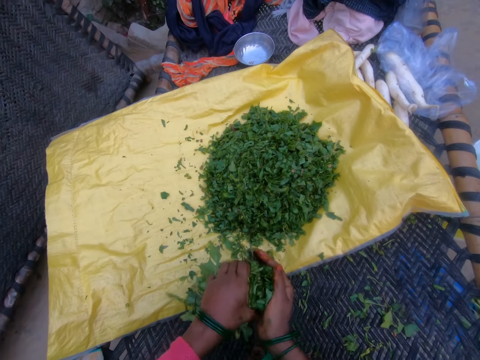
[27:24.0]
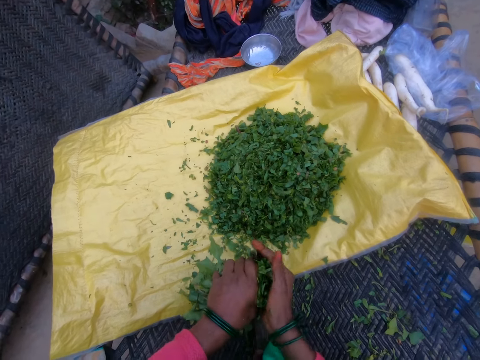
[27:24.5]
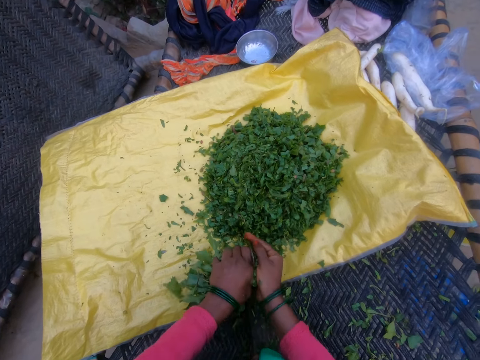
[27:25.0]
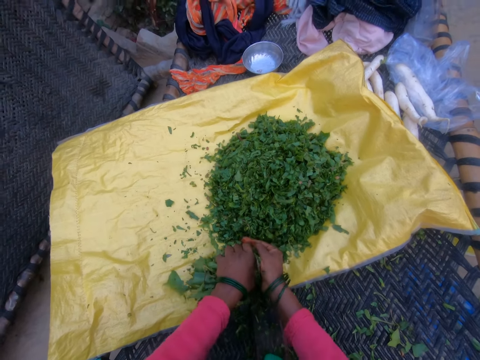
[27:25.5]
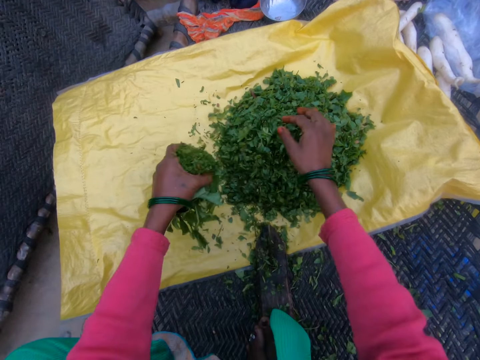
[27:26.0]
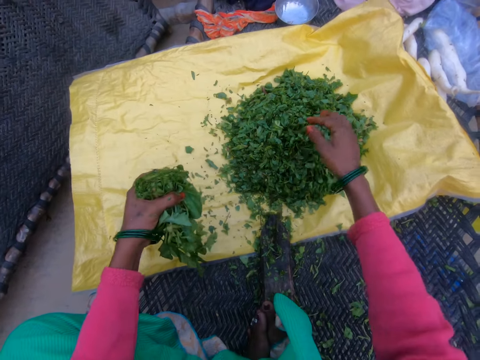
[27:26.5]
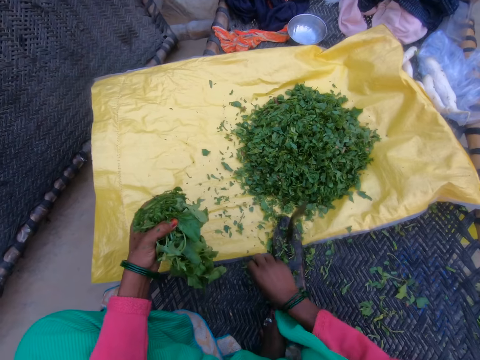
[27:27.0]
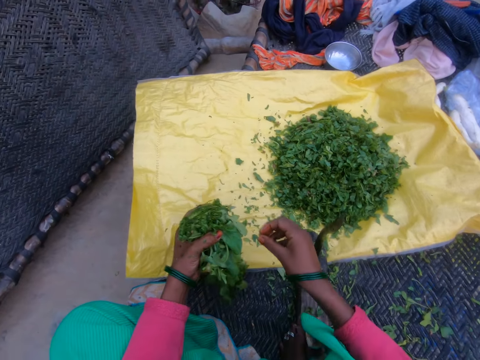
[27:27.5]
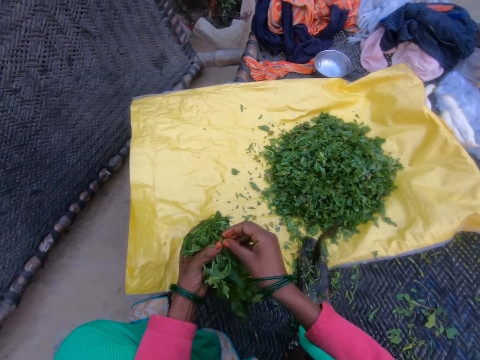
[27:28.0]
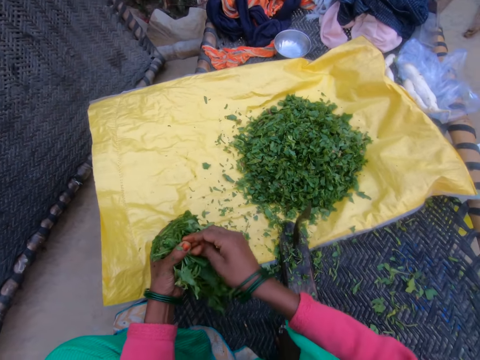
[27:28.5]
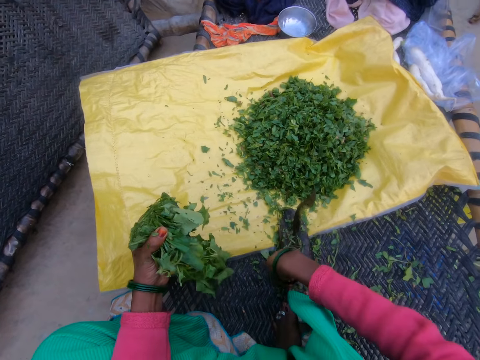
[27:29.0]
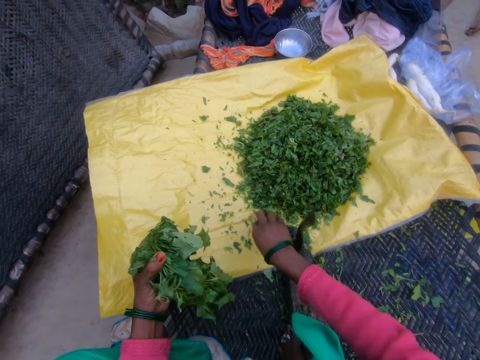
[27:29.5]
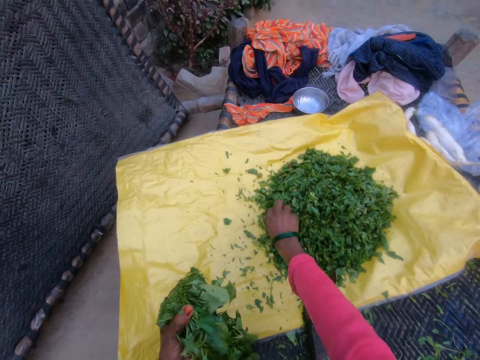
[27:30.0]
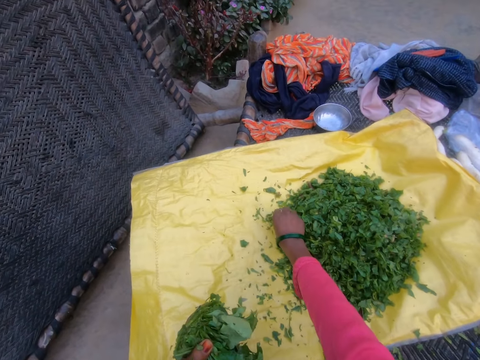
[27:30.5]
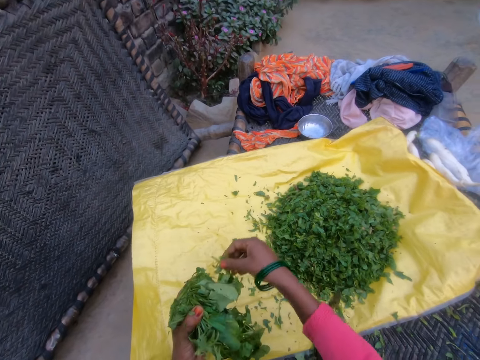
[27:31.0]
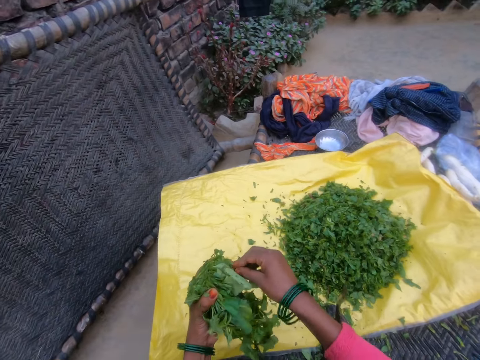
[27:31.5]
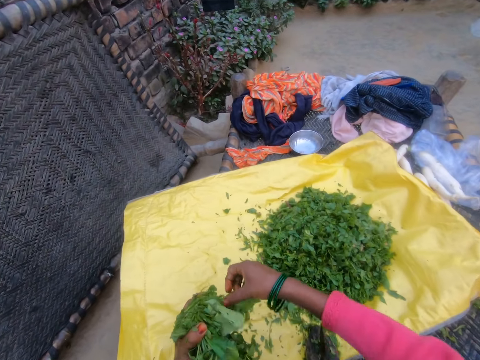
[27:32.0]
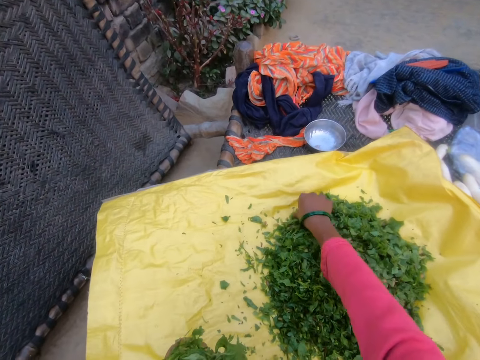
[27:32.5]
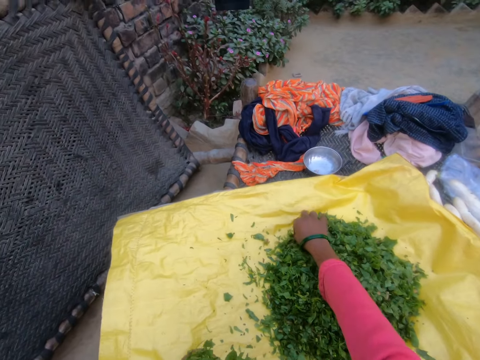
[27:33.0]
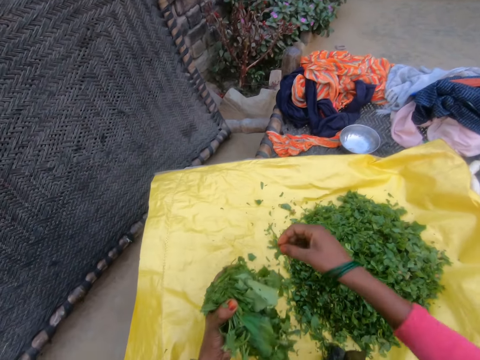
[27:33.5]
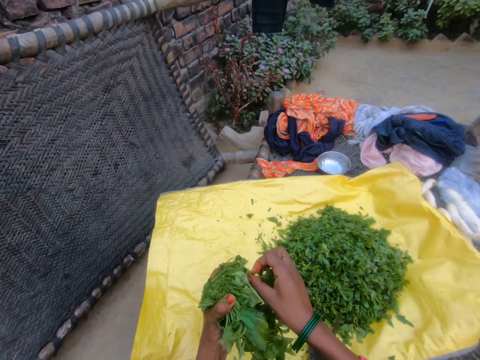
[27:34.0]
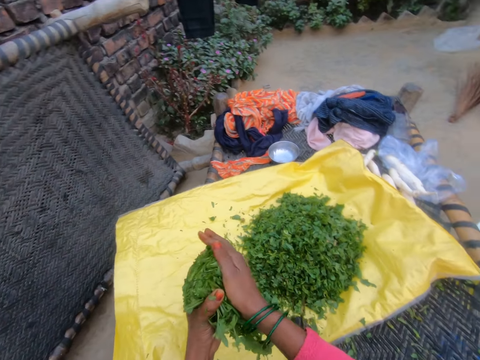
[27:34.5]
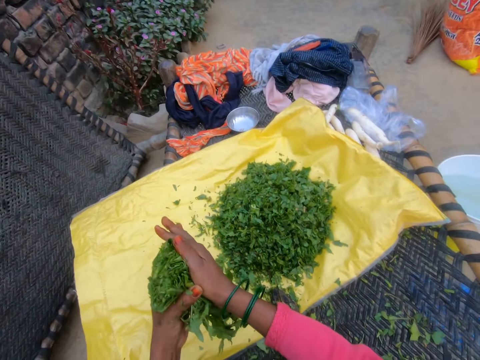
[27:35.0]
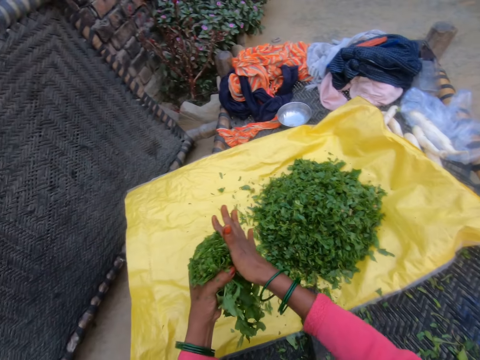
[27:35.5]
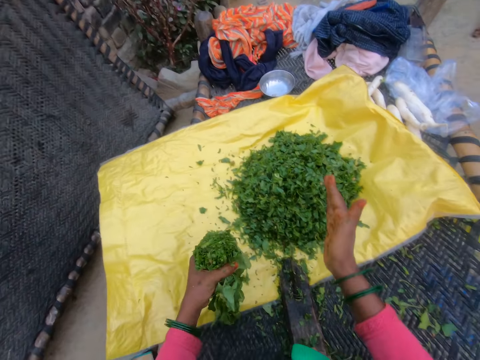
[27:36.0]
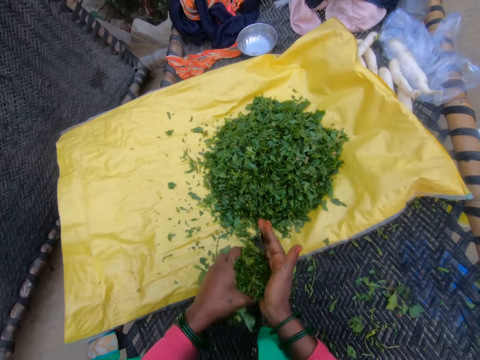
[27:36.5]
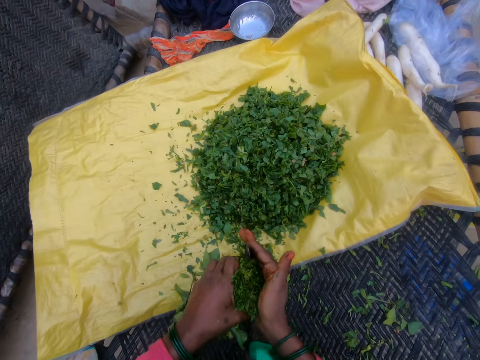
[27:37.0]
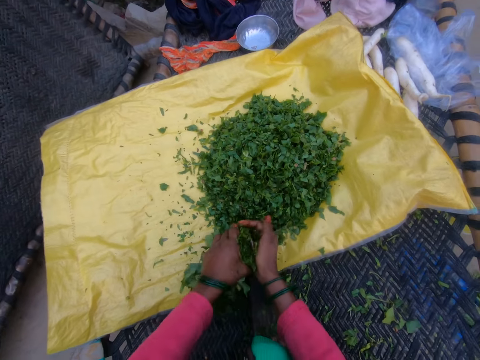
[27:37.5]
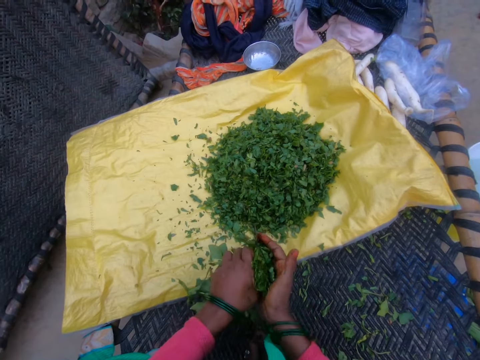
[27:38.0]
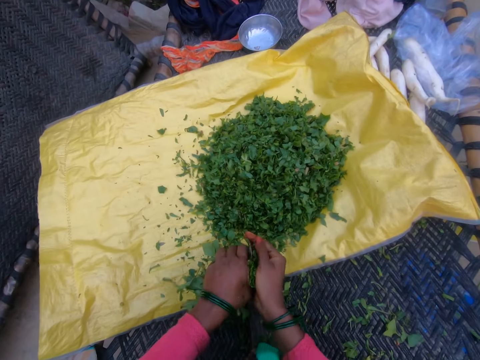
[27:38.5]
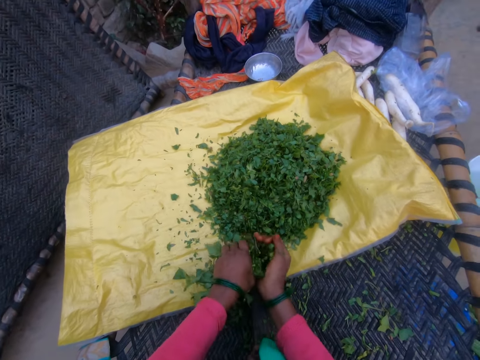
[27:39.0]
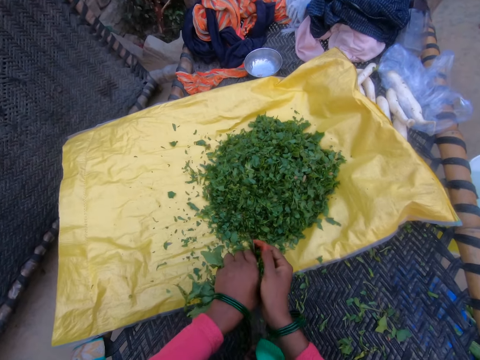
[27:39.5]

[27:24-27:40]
The camera wearer throws the cut vegetable on the sack. They pick pieces of vegetables. They gather vegetables. They press the vegetables. They cut the gathered vegetable with the cutting tool.

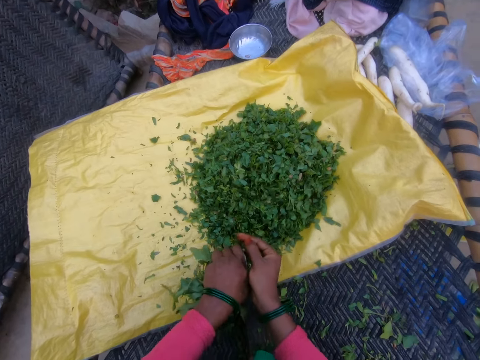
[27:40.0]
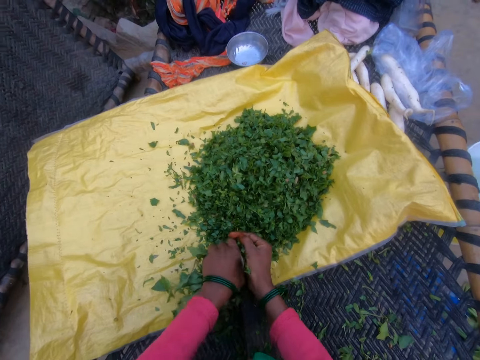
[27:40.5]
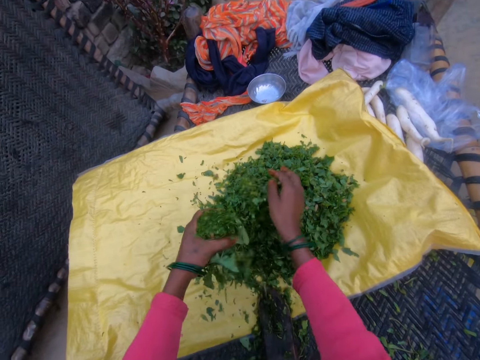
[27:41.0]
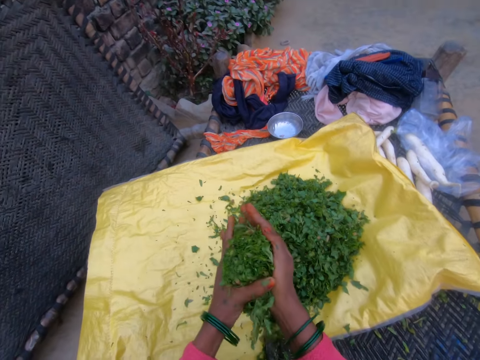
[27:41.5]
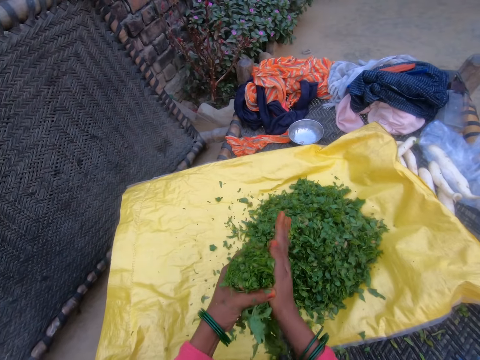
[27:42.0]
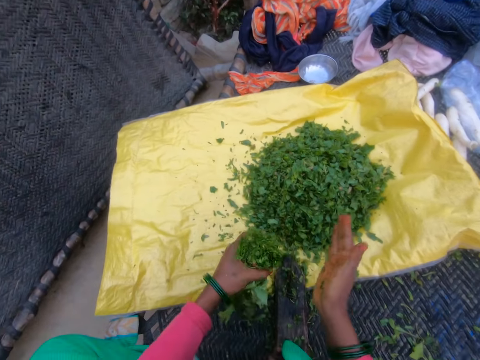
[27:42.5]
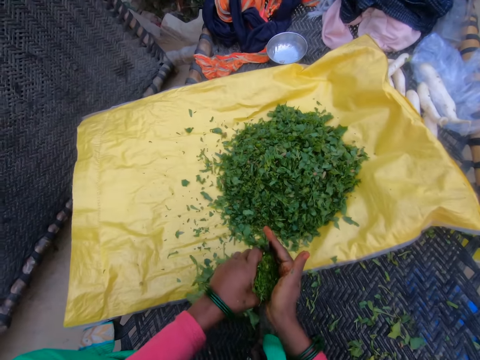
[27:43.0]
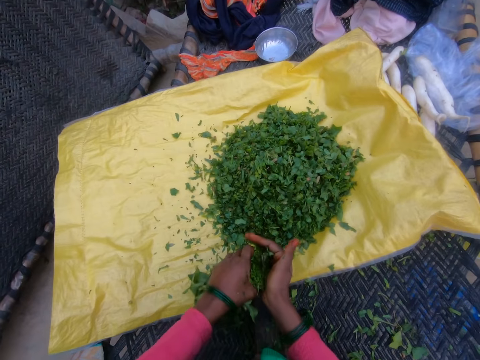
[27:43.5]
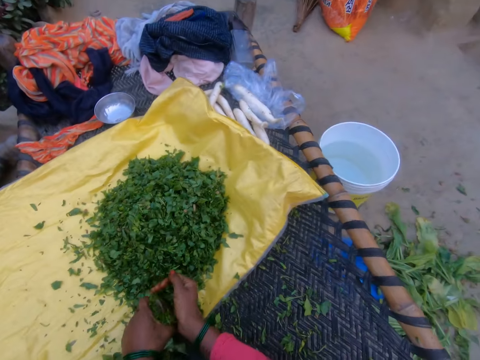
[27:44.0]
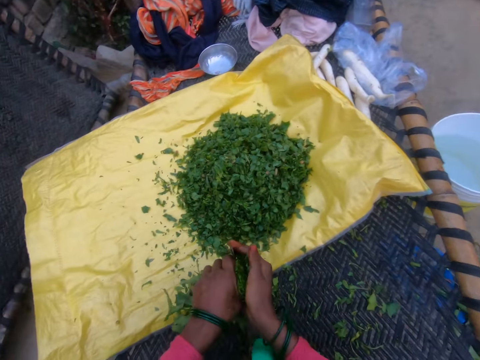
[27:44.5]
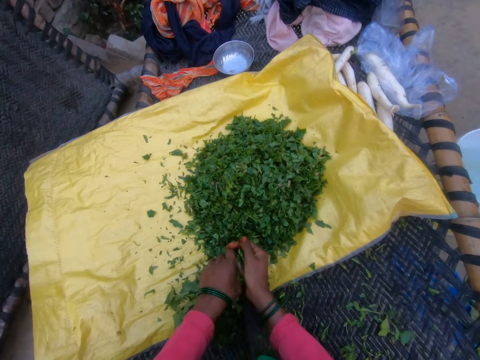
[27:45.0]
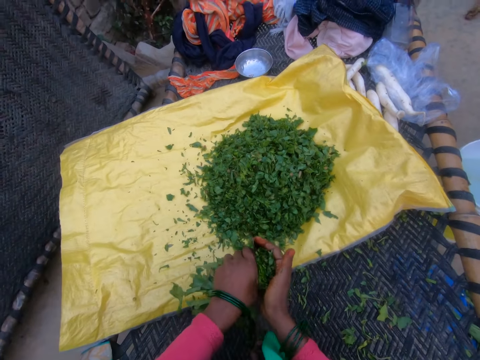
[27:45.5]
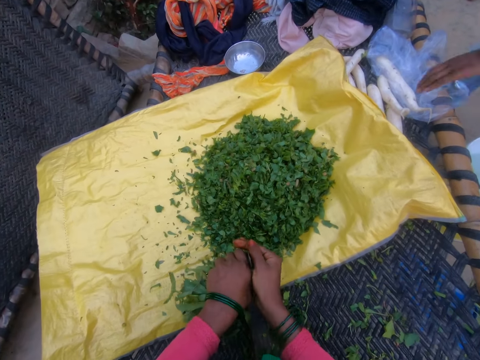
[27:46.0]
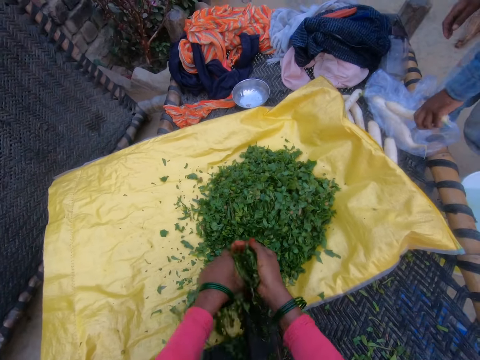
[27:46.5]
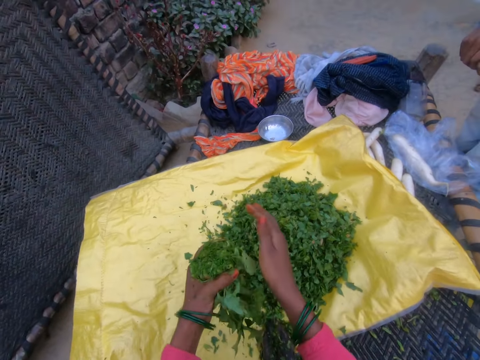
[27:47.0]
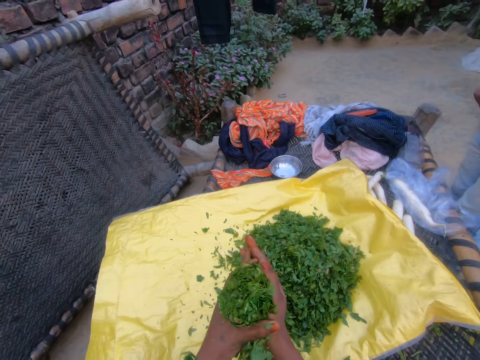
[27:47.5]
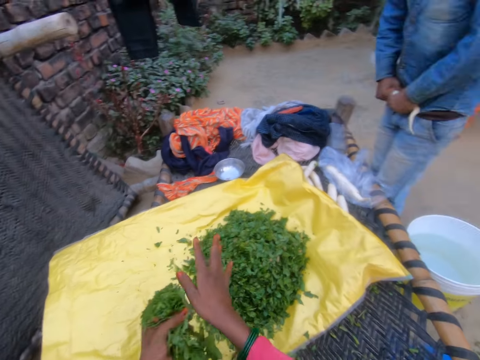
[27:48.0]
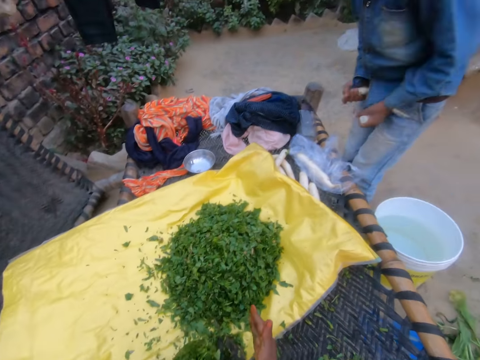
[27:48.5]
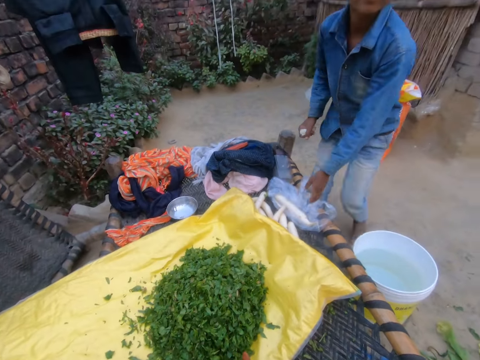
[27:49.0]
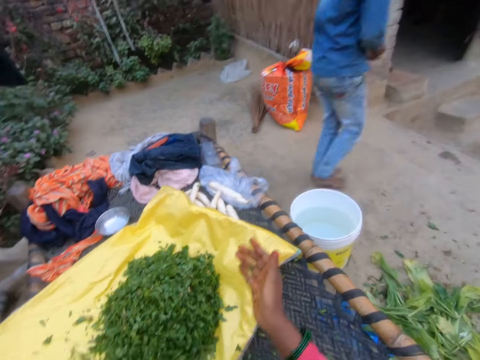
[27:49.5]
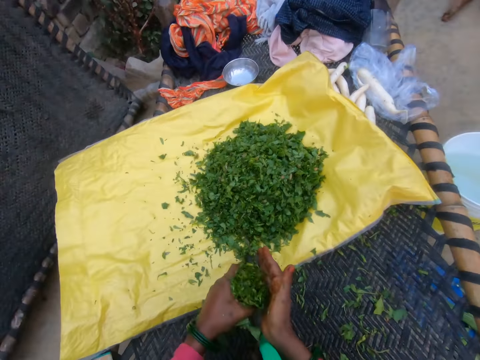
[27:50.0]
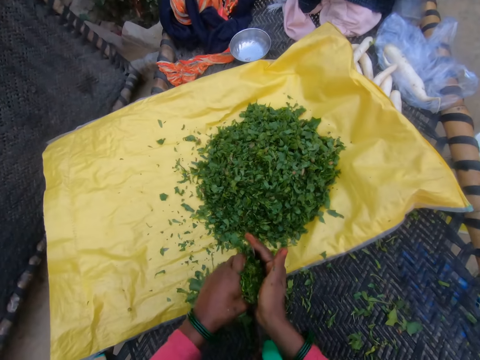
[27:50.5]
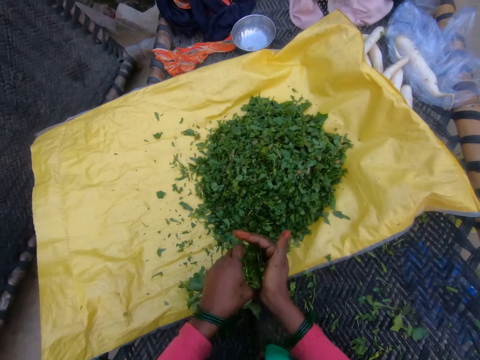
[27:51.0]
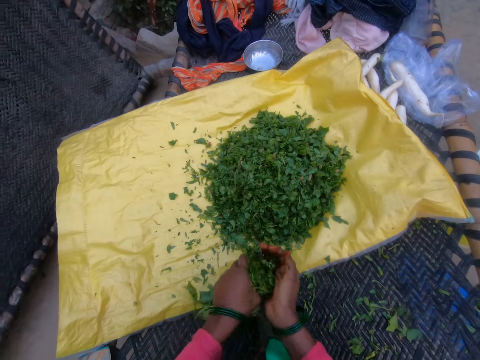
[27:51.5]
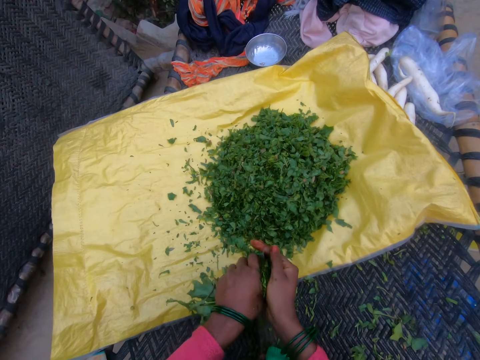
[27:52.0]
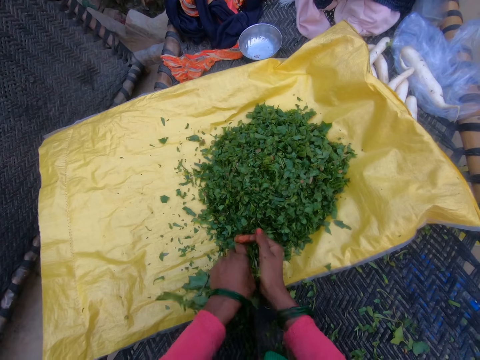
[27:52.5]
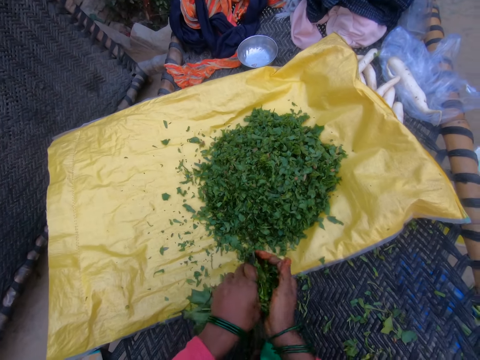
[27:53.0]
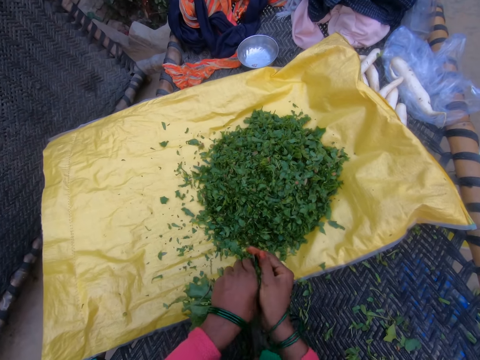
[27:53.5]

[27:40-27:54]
The camera wearer throws the cut vegetable on the sack. She cuts the gathered vegetable with the cutting tool. A man picks something. The camera wearer throws the cut vegetable on the sack. The man cuts something. The camera wearer presses the vegetables. The man walks away with something. The camera wearer moves her hands. She cuts the gathered vegetable with the cutting tool.
